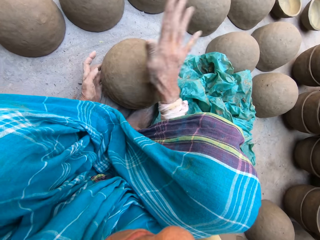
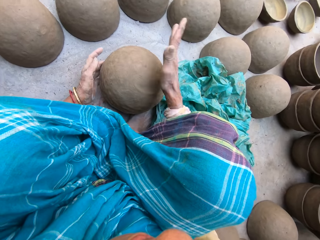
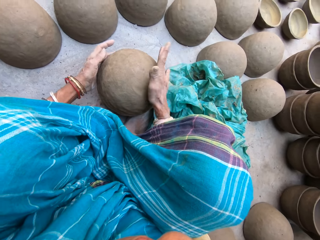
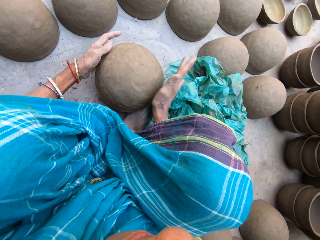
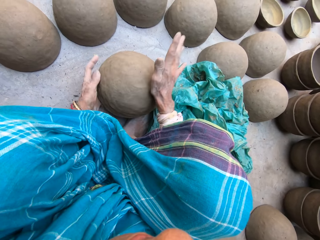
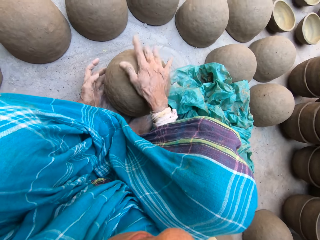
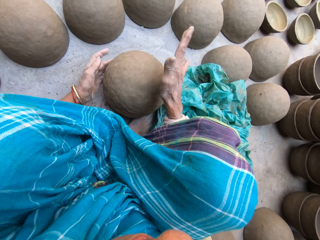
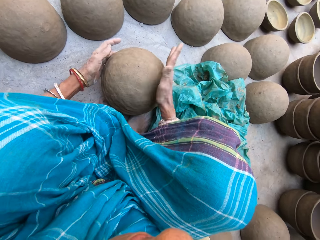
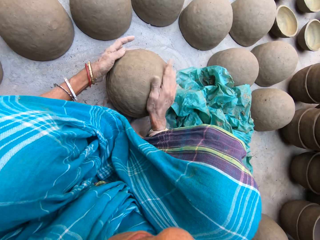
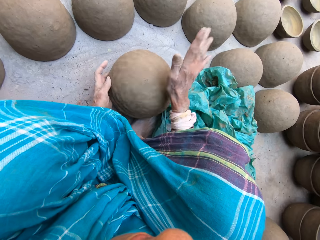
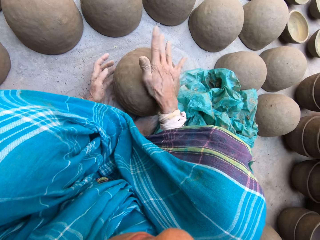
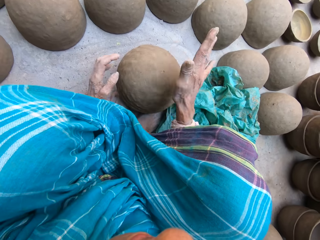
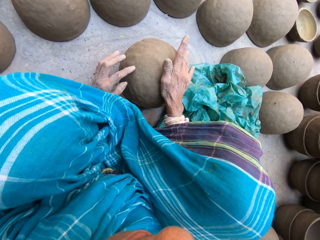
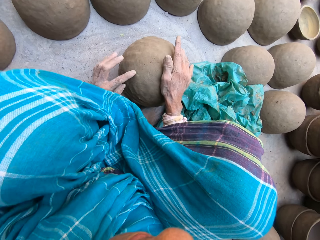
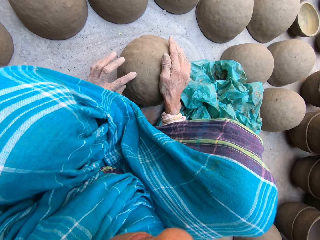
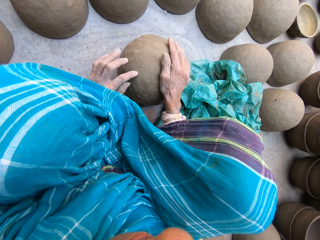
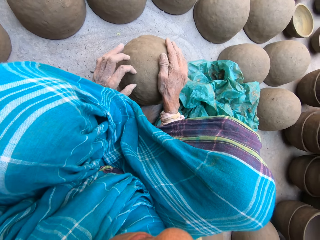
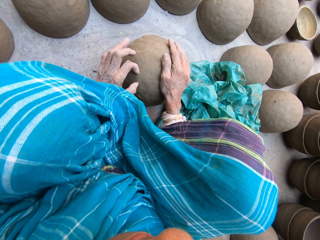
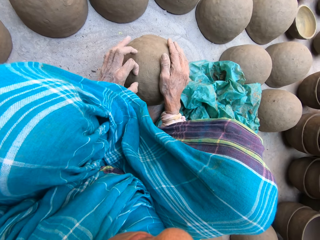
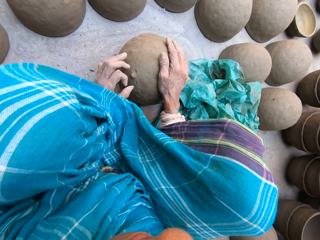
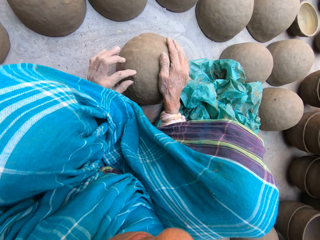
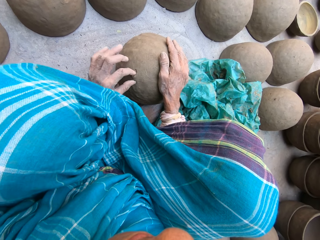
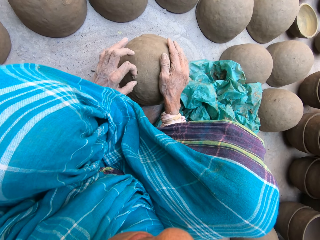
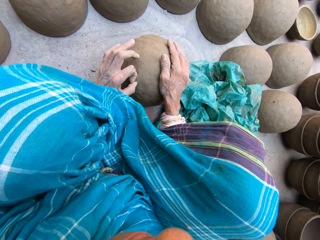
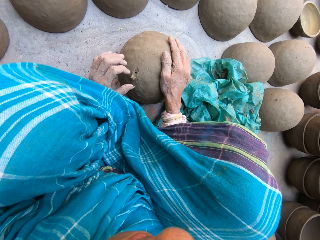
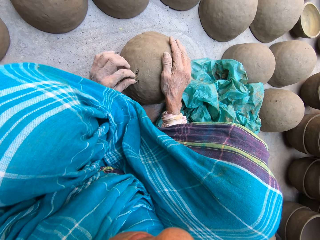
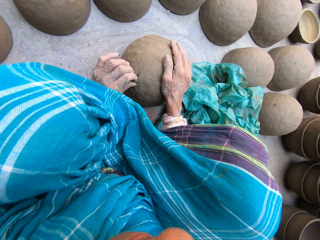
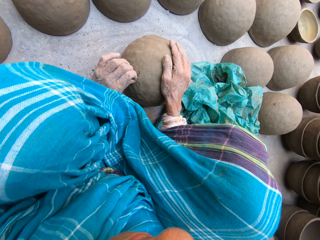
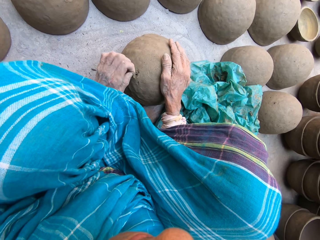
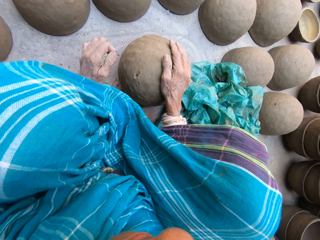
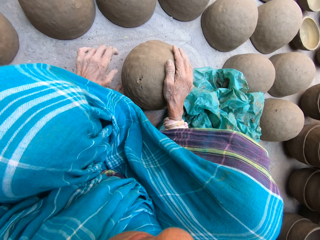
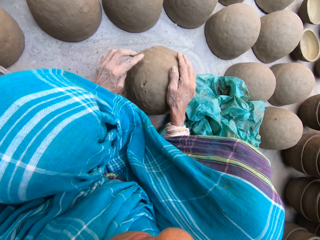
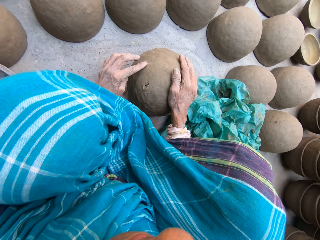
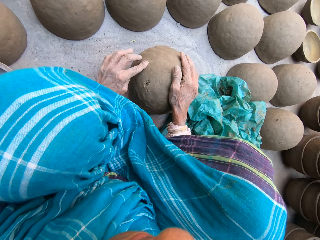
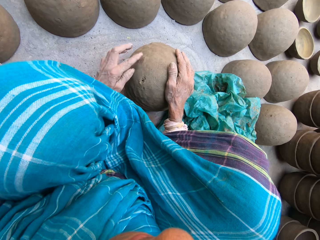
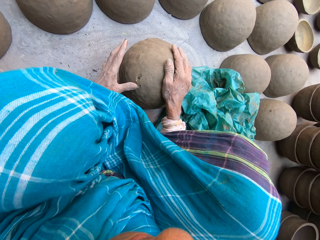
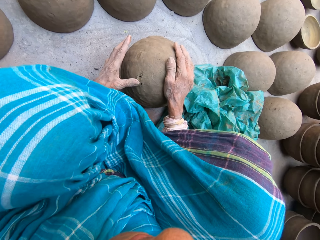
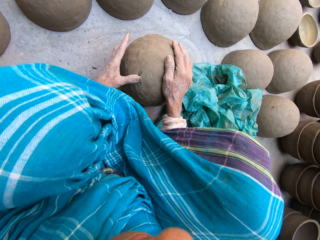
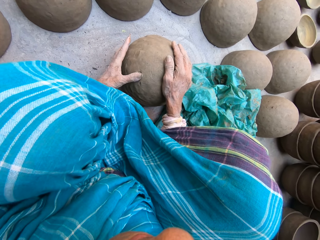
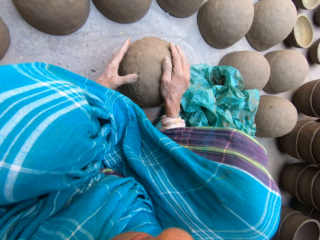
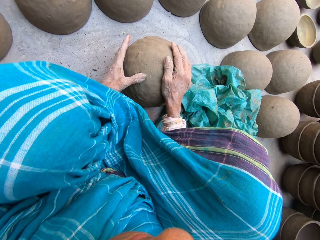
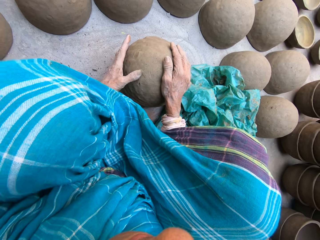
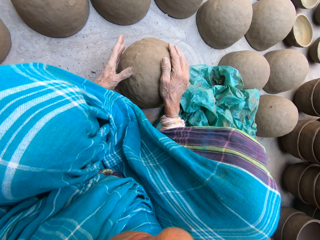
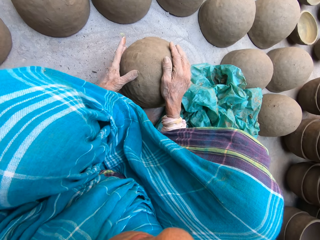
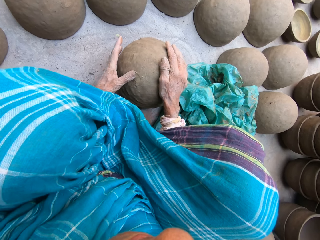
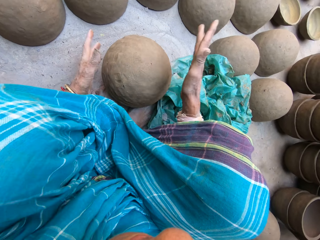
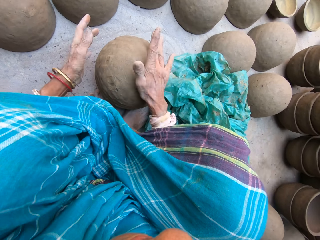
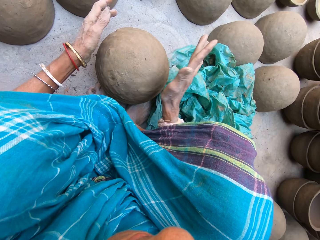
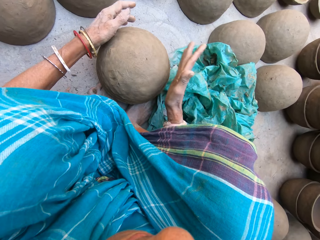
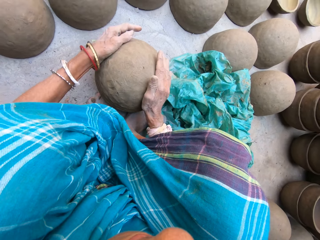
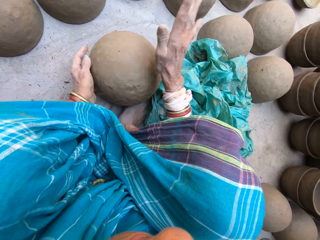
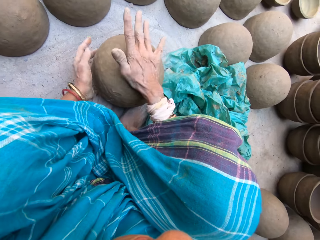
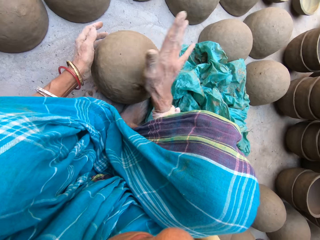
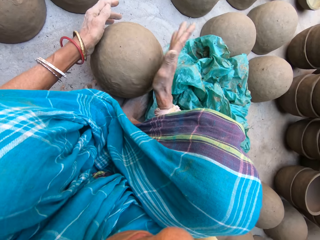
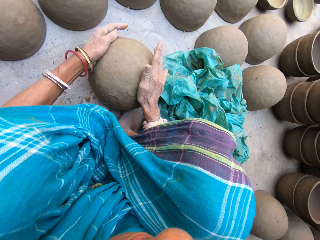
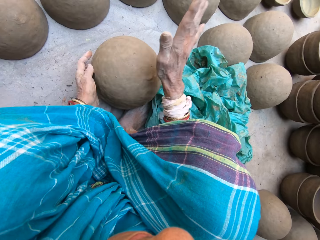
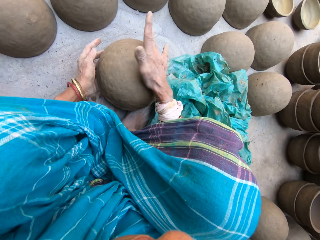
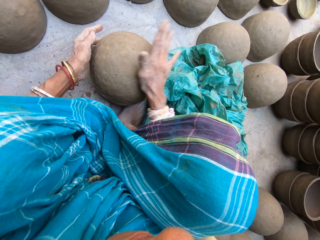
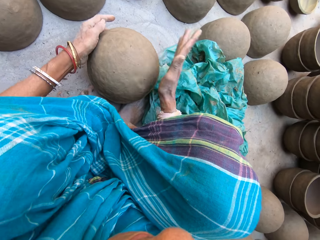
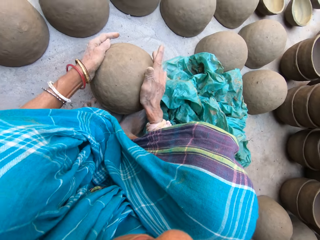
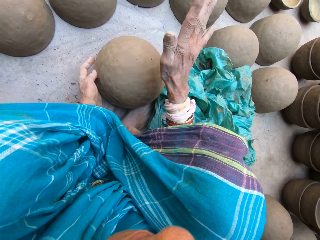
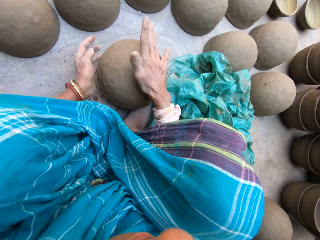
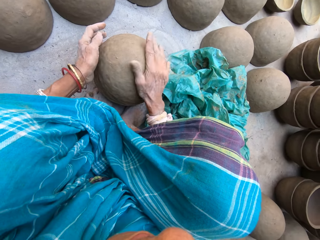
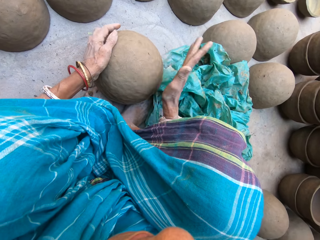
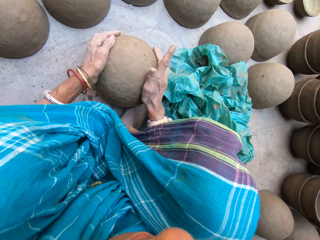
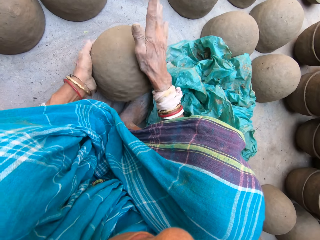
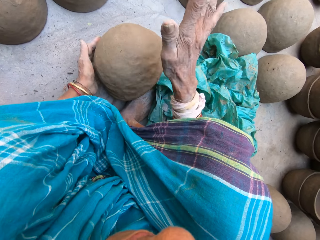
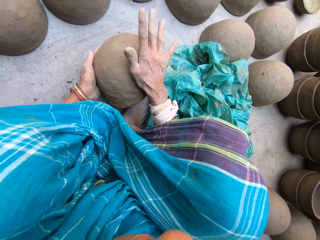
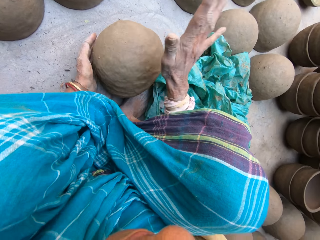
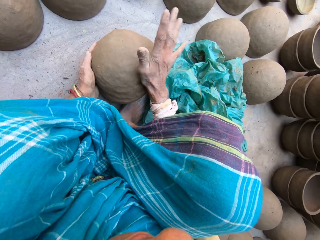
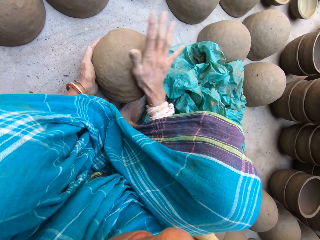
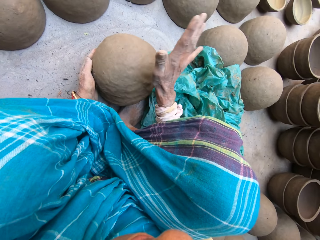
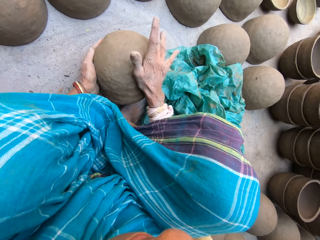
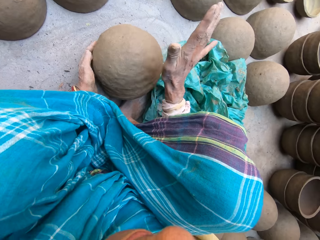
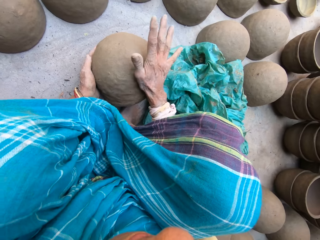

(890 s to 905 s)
The camera wearer removes a clay particle on the pot. He throws the clay particle on the ground. He moves his thumb through the pot. He levels the clay. He hits the pot. He rotates the pot on the ground.

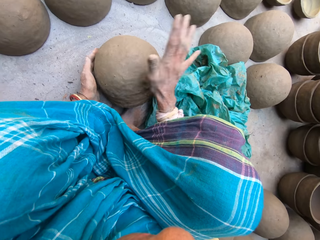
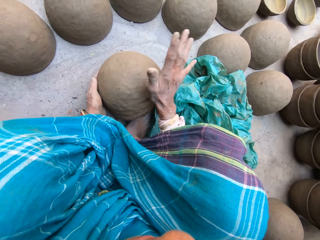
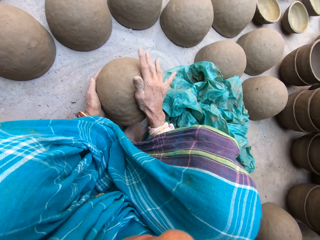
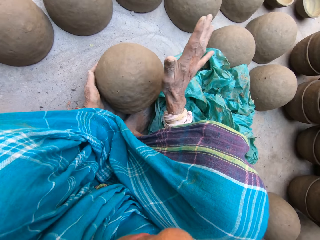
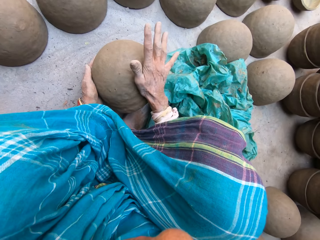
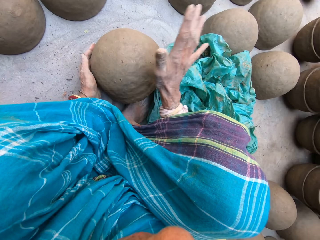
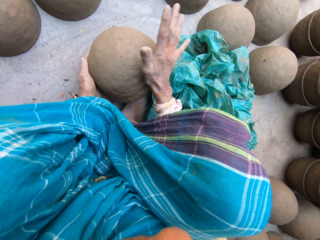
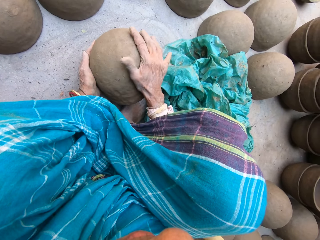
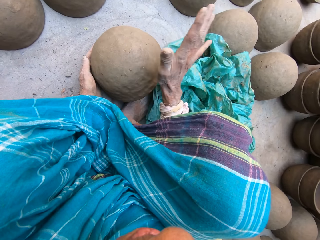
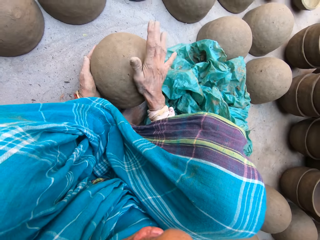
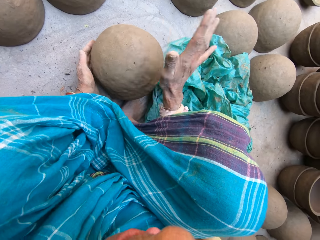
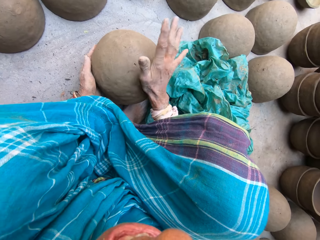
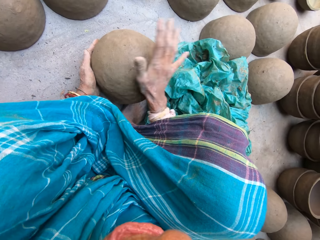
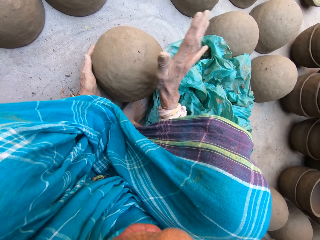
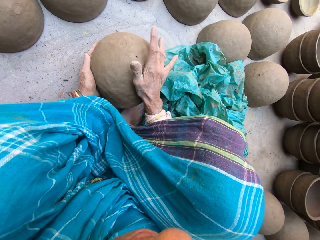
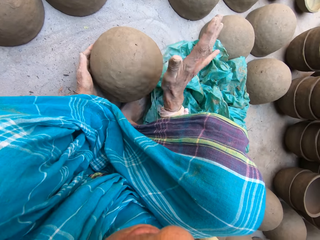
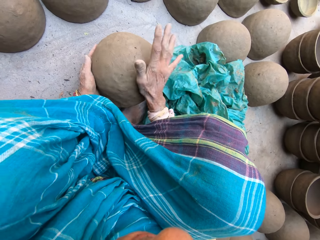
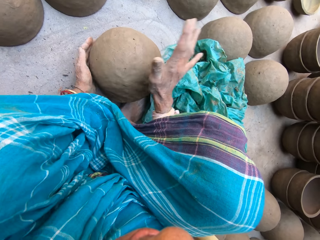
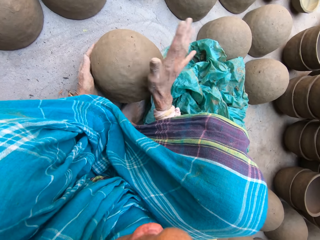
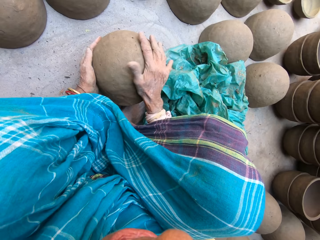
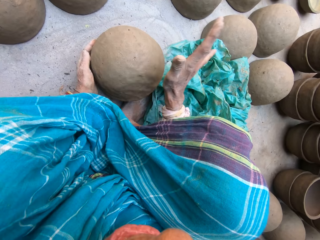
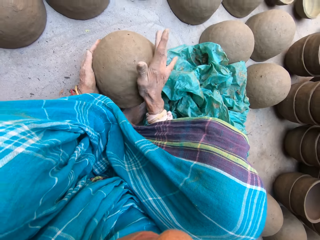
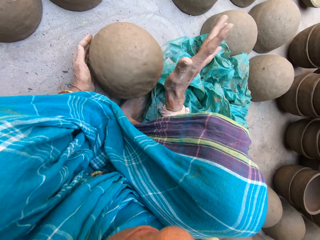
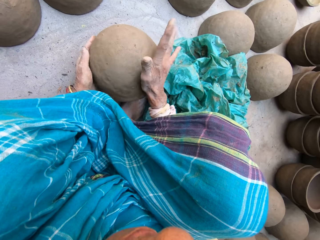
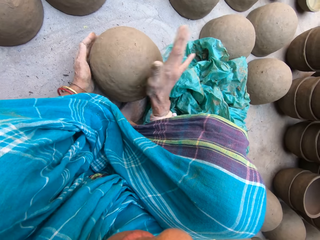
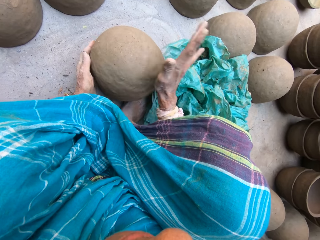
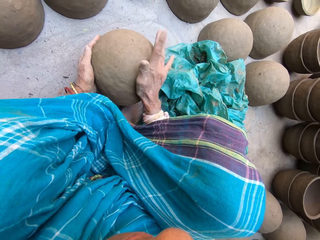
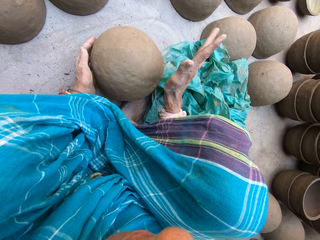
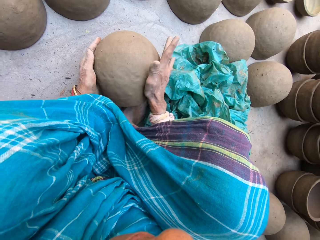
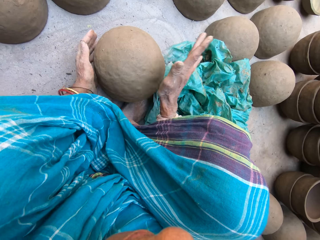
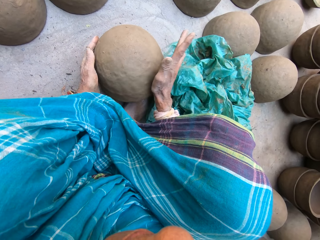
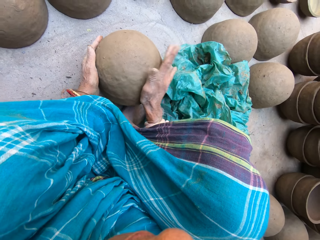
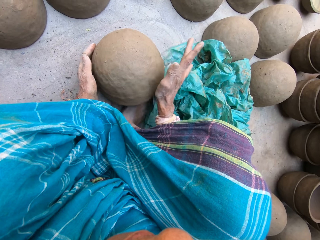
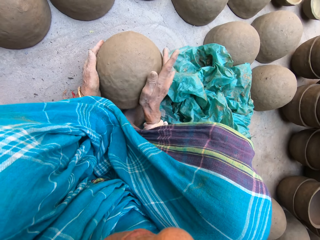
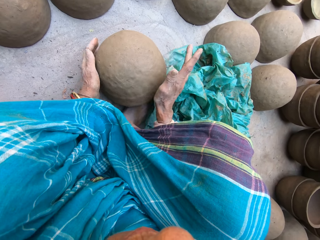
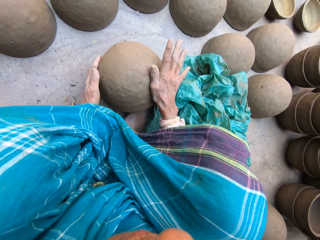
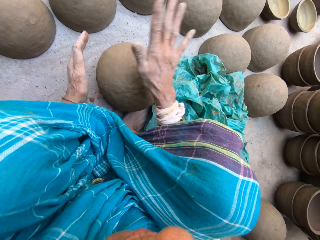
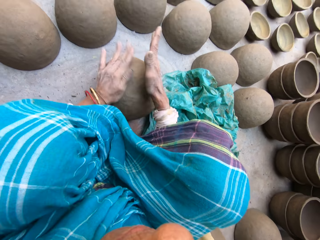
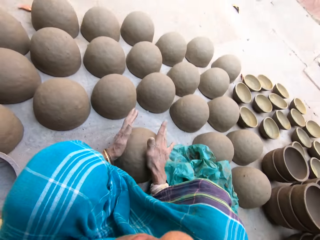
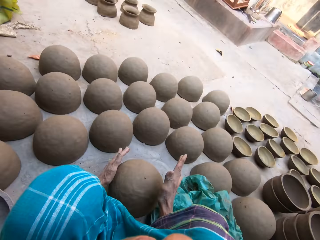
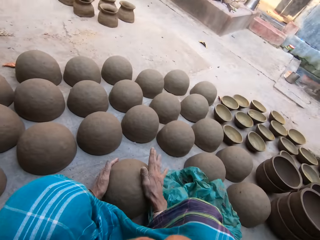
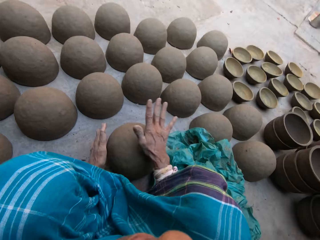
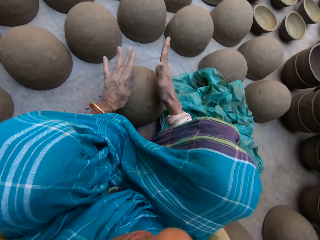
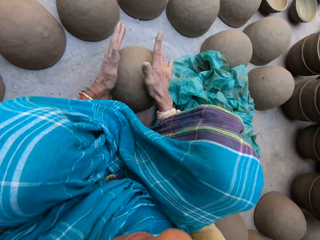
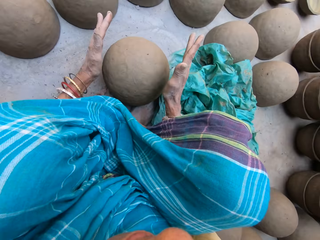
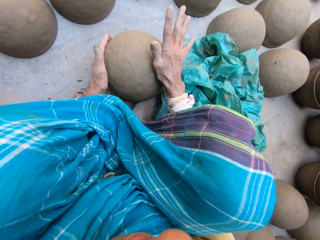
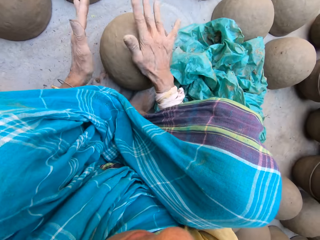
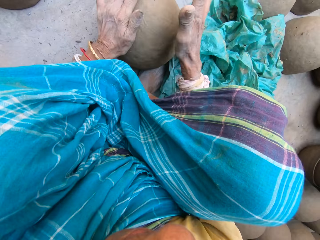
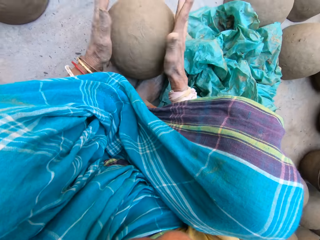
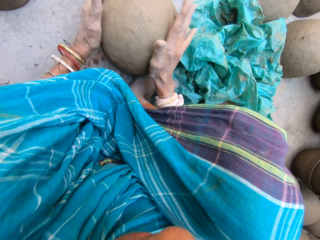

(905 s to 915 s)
The camera wearer hits the clay with both hands.
